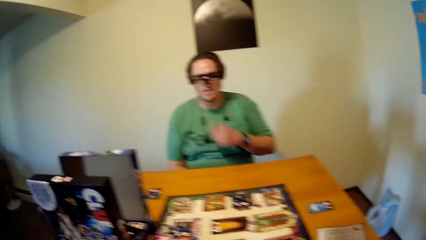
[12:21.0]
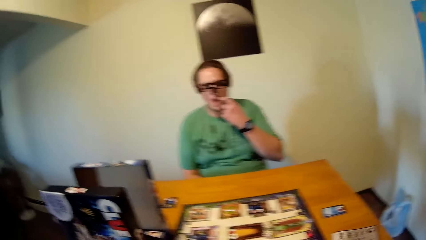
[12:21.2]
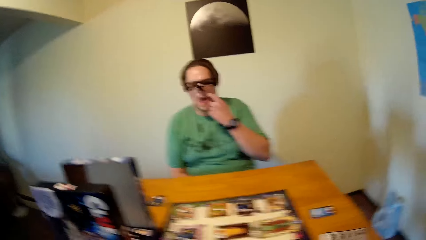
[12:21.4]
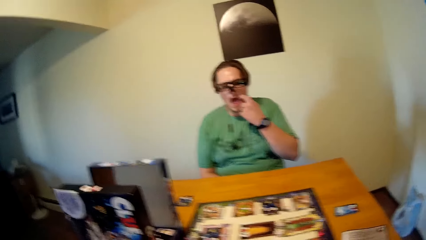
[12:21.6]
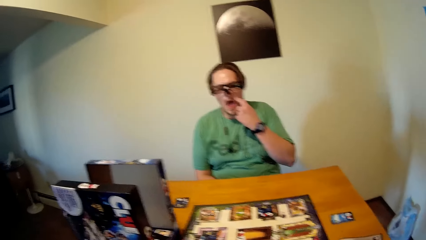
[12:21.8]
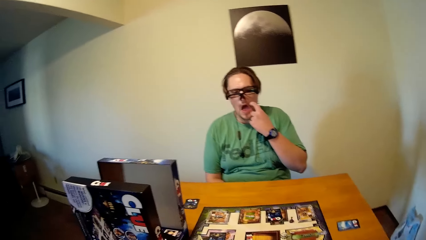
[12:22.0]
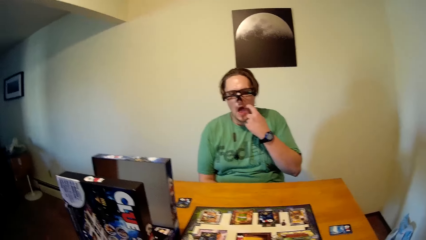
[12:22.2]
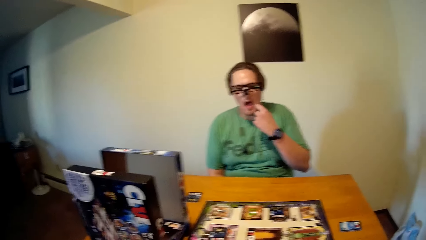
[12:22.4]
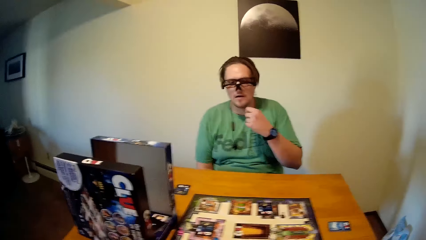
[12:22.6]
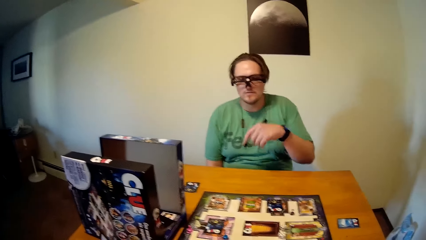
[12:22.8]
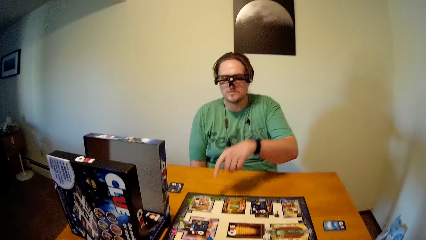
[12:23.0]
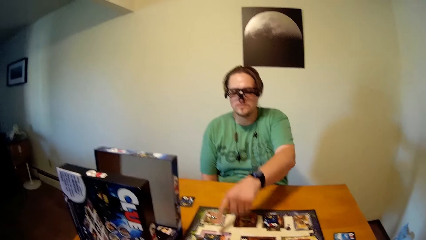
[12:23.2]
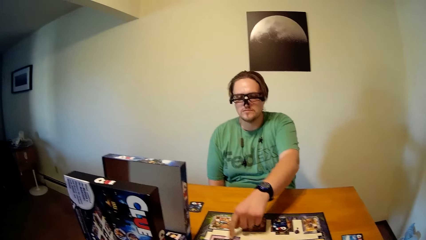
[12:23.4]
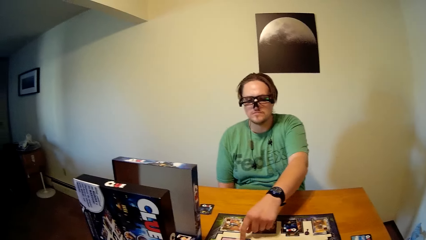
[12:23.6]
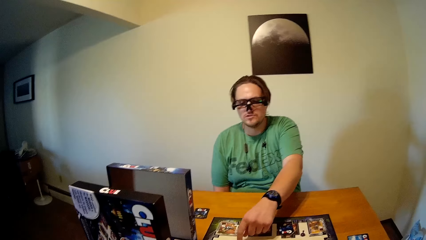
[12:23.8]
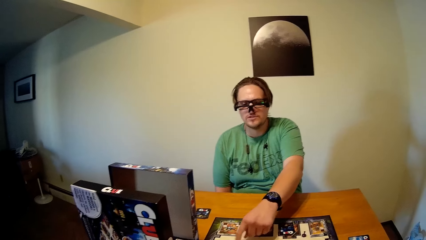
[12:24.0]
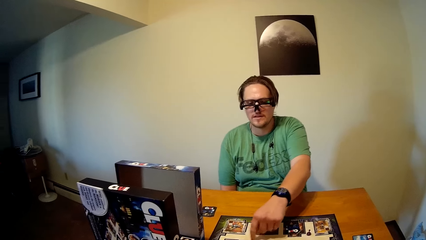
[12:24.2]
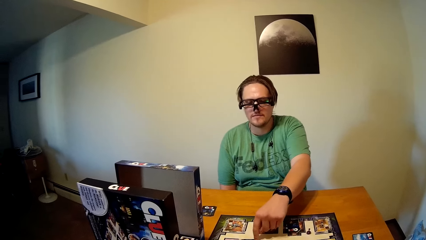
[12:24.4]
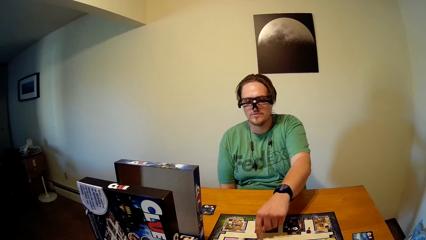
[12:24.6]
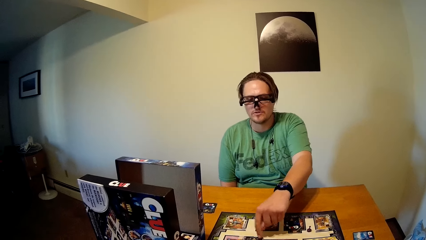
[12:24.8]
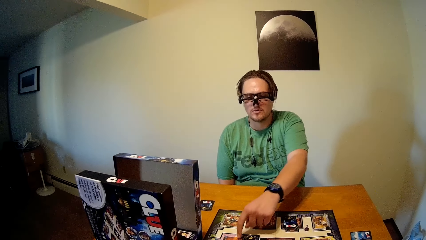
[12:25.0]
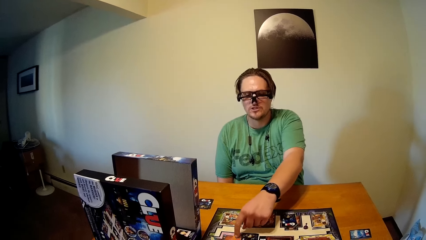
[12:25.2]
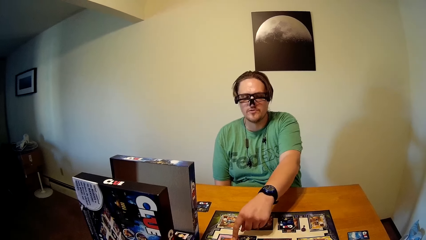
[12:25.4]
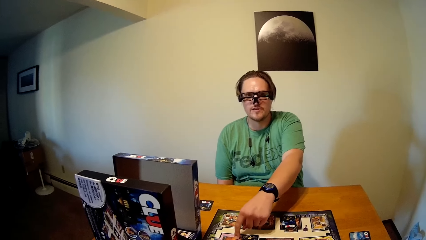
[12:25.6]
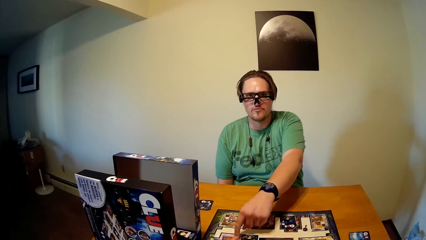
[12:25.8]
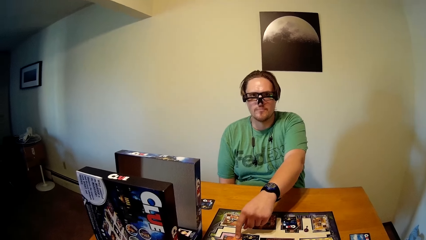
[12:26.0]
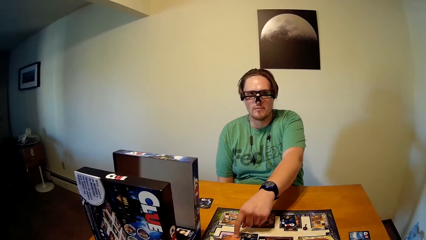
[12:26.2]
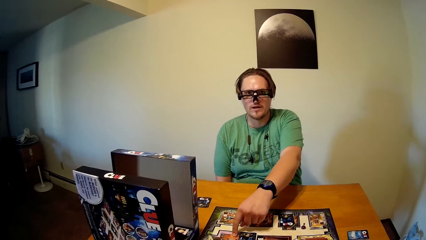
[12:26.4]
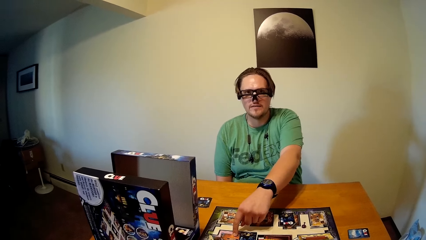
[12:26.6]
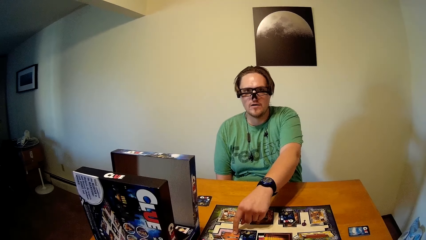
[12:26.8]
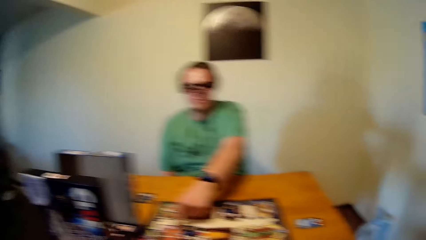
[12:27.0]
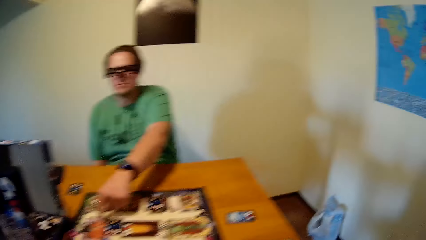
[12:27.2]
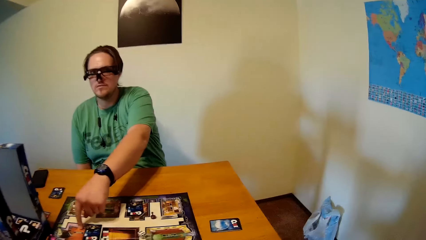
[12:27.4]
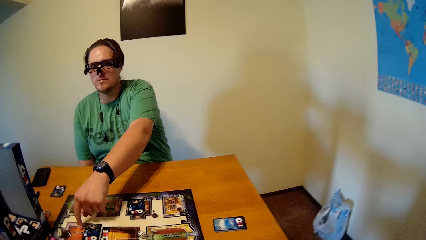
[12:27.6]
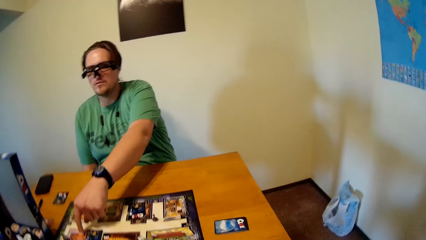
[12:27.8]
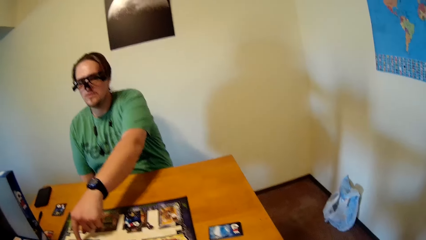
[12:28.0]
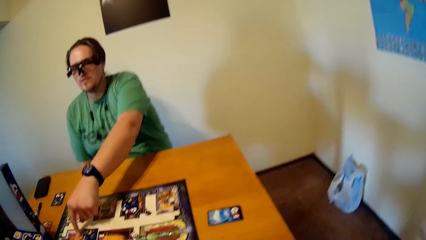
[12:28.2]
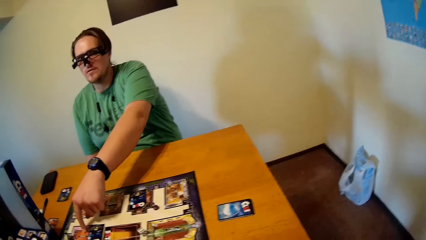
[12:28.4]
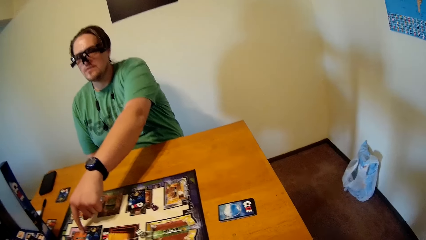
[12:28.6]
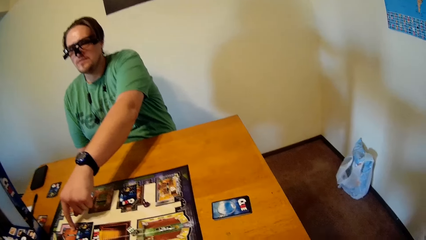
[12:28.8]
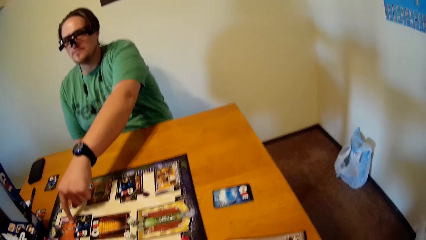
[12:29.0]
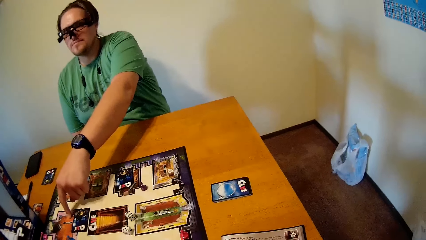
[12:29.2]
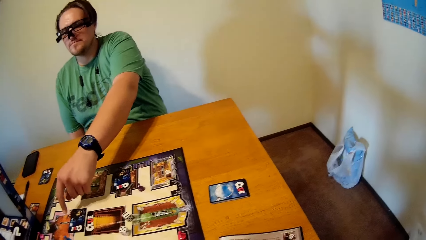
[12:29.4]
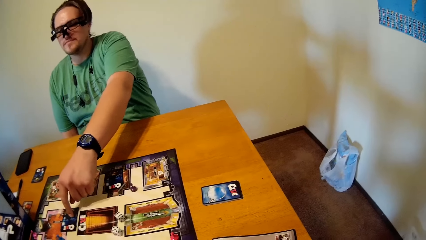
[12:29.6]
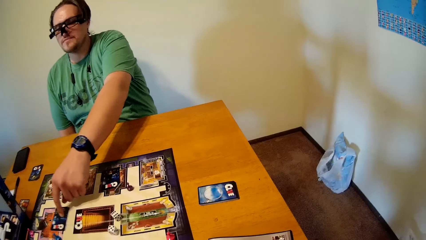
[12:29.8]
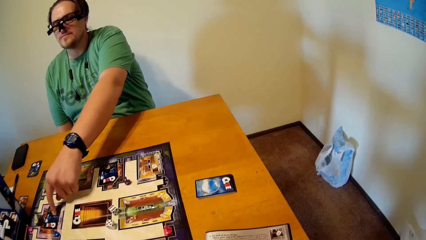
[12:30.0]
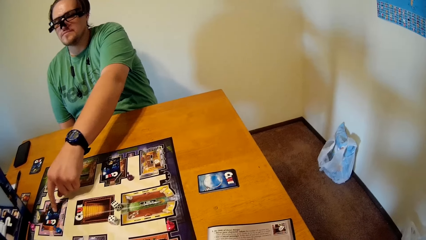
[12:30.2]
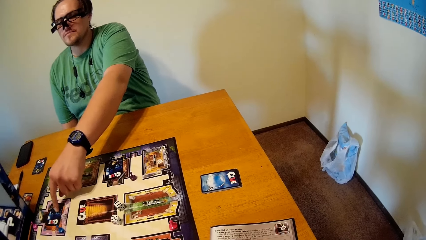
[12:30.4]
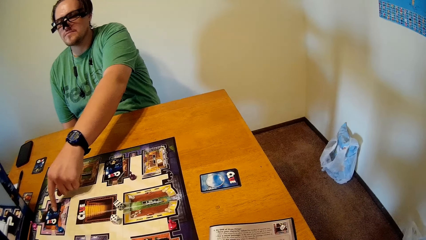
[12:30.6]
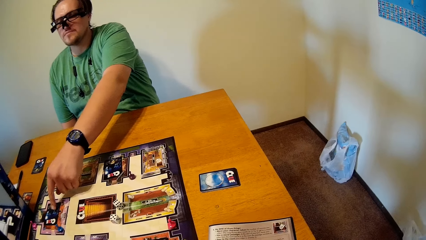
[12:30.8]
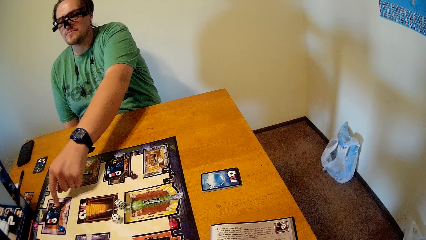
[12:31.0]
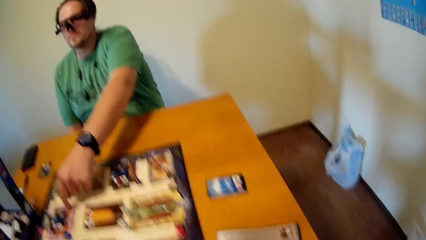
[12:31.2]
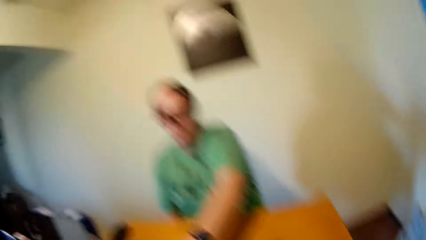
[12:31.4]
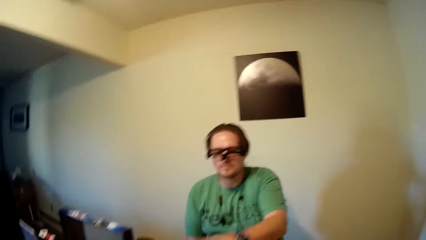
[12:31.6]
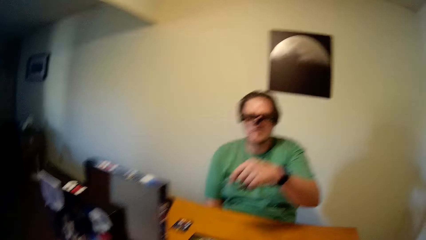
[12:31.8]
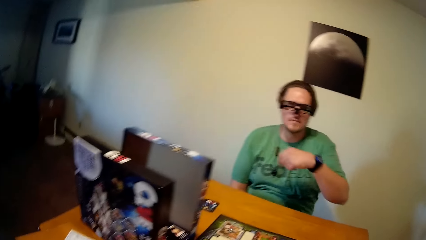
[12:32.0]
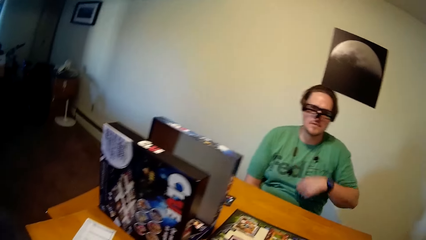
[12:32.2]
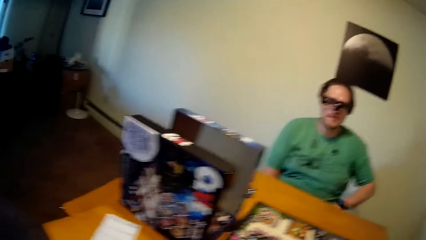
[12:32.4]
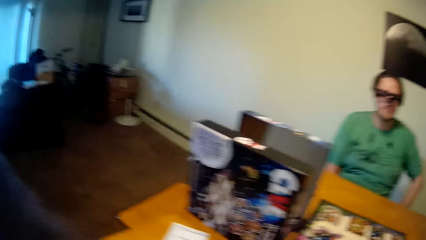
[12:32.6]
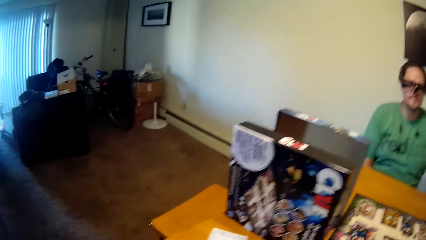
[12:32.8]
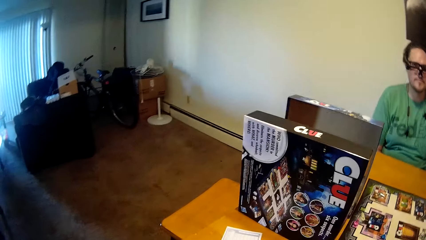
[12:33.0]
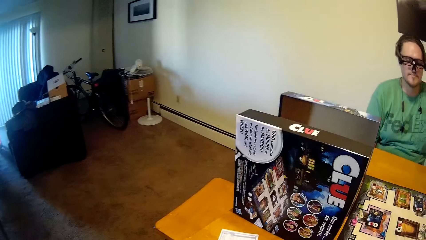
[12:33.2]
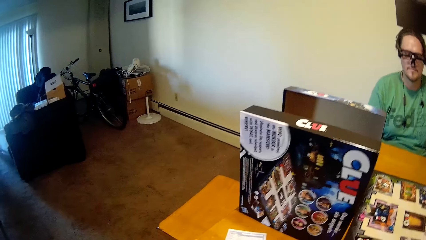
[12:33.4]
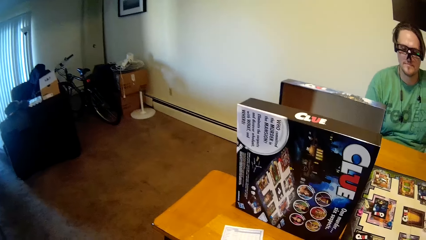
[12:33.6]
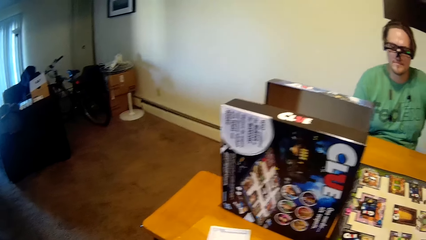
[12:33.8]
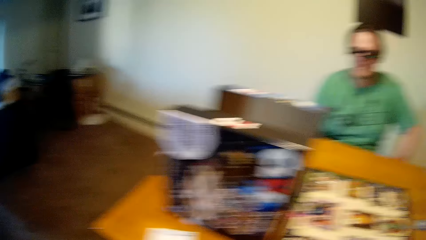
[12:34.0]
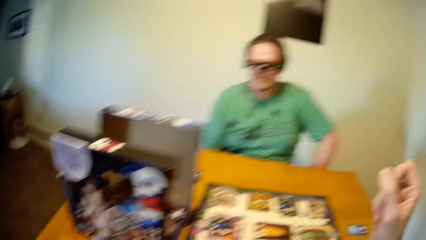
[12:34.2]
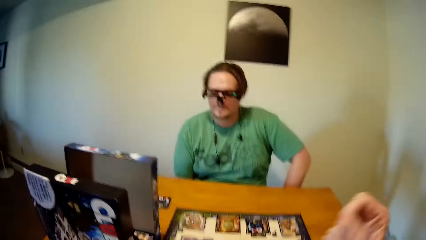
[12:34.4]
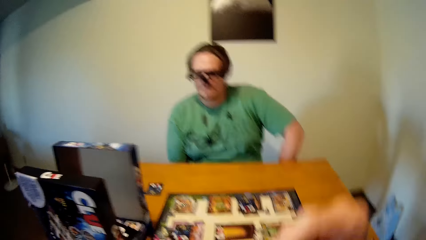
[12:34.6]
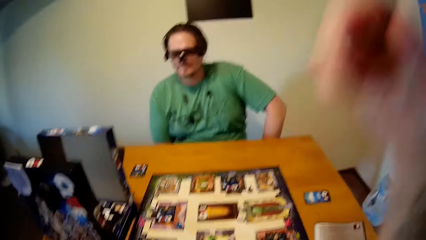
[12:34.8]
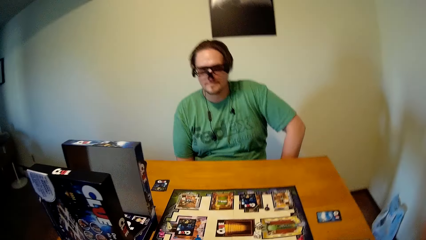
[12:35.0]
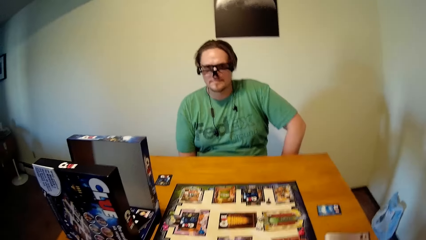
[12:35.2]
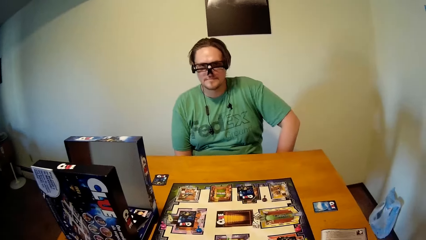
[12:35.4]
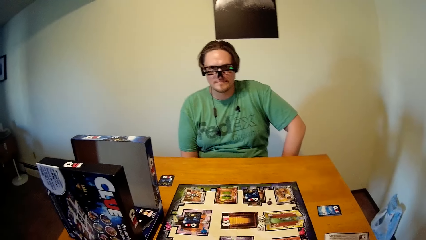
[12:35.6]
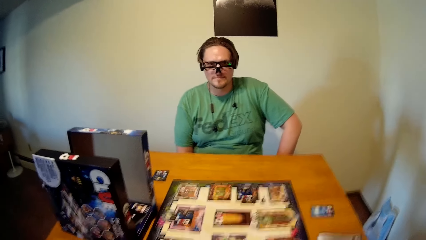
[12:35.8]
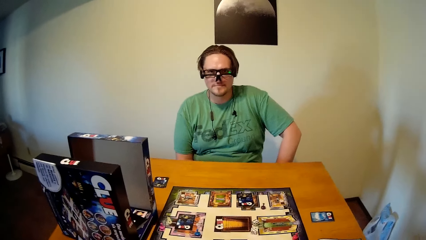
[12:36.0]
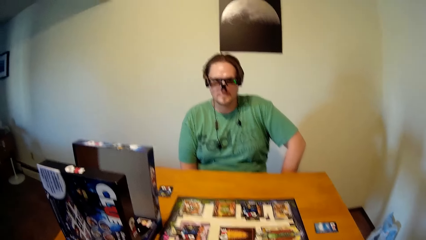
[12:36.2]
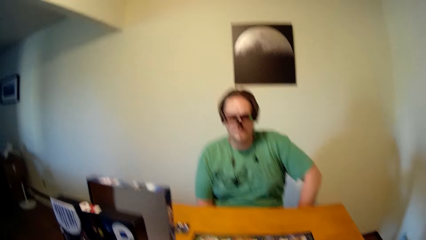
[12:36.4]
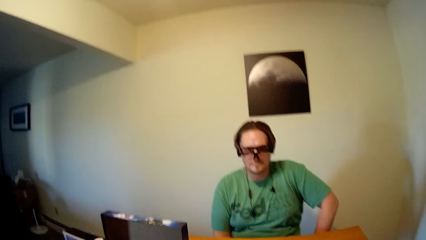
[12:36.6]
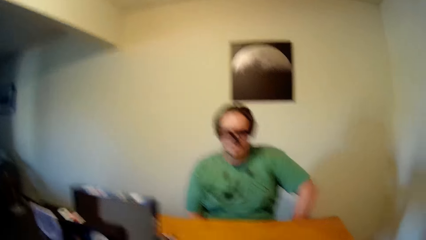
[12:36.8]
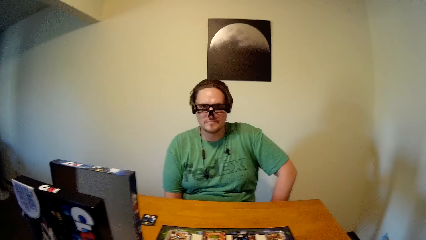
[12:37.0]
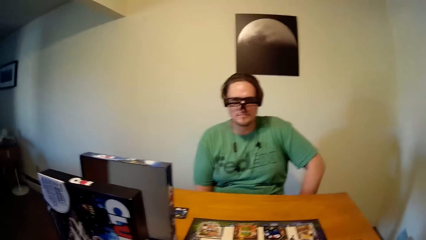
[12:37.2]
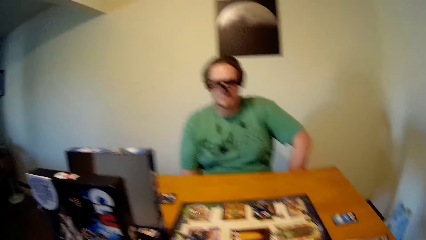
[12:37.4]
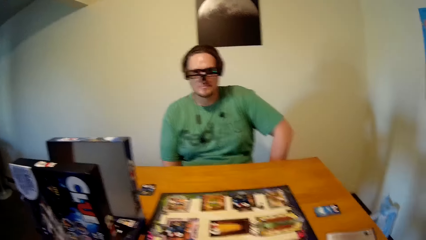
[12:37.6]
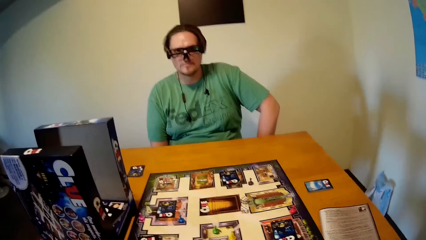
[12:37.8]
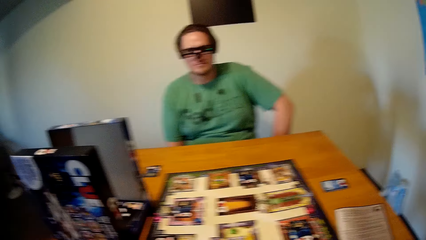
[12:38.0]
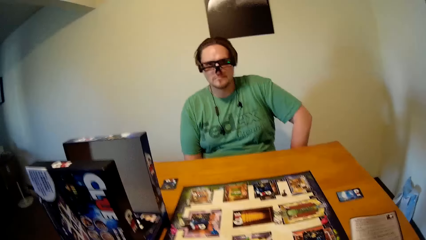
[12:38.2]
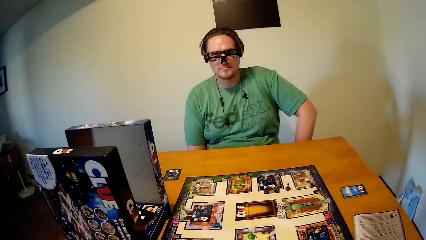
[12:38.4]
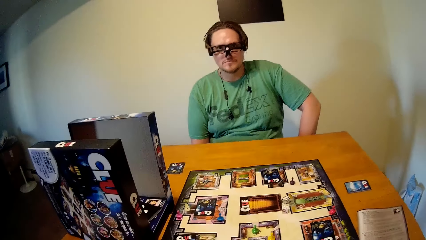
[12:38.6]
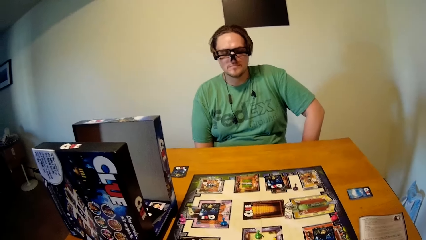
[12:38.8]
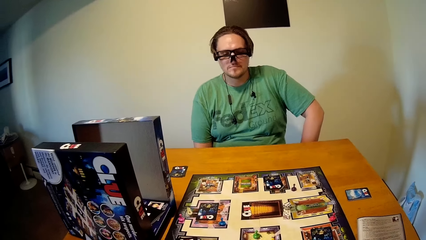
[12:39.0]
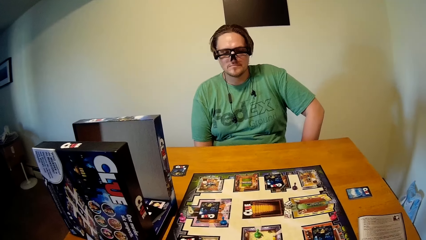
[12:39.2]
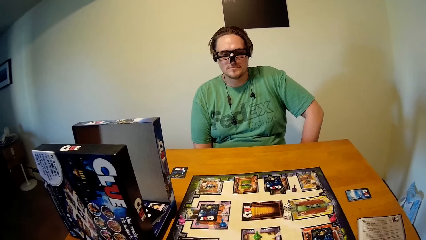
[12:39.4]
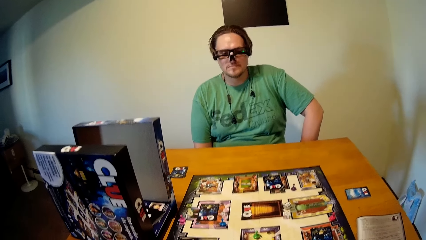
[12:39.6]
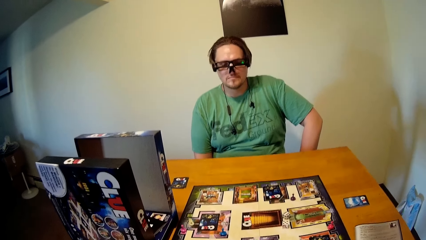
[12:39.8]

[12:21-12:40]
The camera wearer adjusts the camera. A man plays the board game on the table with his left hand. The man positions the board game token.
